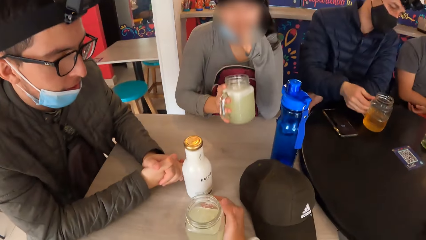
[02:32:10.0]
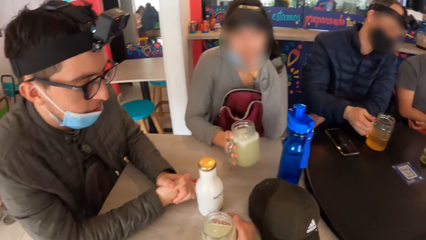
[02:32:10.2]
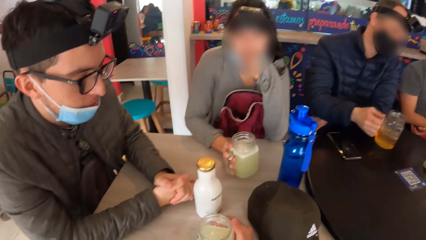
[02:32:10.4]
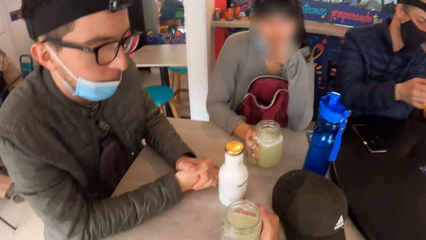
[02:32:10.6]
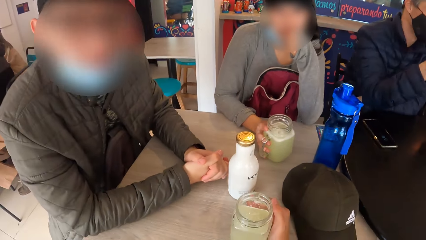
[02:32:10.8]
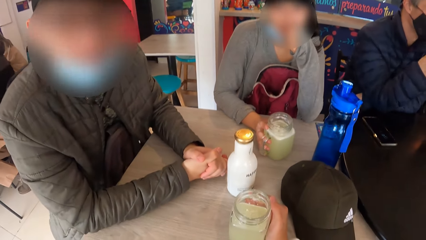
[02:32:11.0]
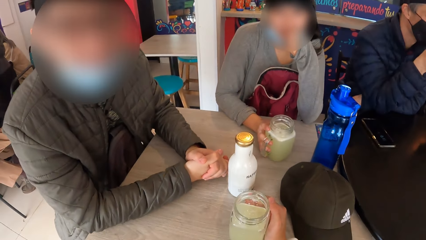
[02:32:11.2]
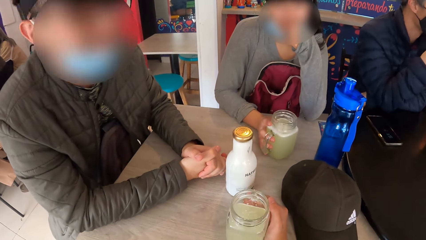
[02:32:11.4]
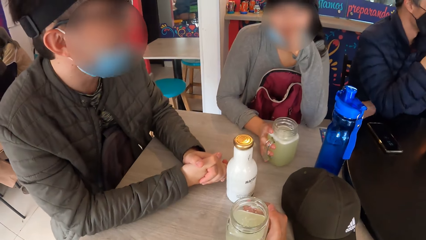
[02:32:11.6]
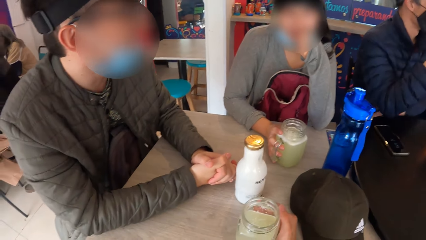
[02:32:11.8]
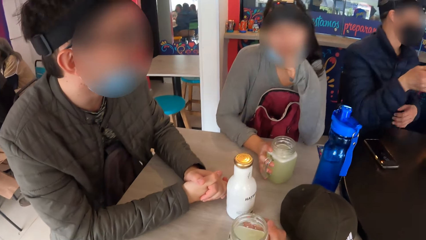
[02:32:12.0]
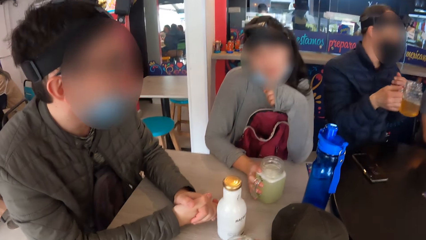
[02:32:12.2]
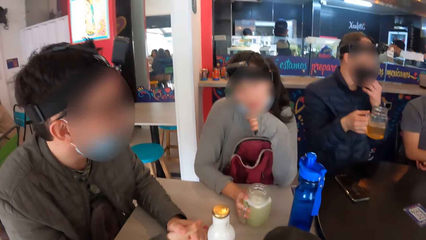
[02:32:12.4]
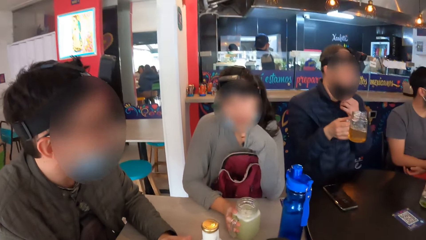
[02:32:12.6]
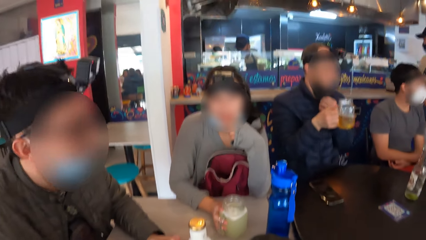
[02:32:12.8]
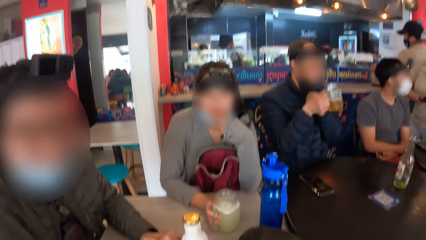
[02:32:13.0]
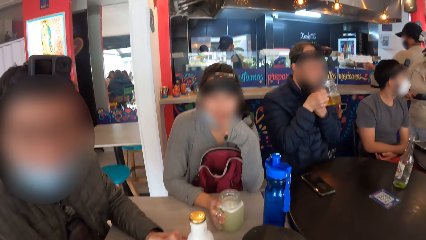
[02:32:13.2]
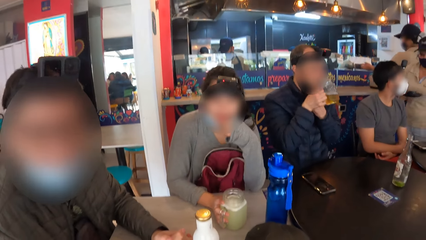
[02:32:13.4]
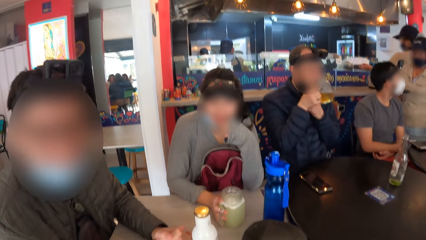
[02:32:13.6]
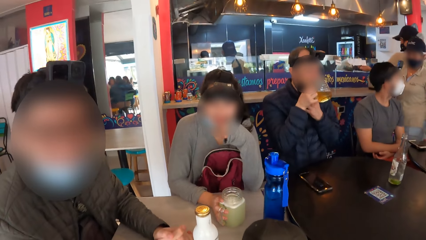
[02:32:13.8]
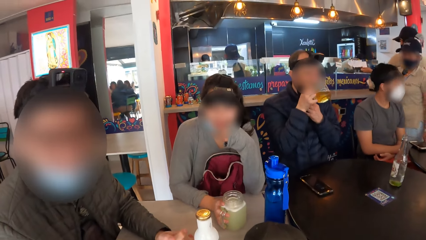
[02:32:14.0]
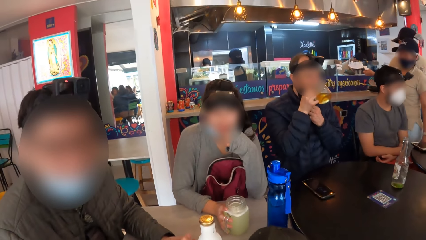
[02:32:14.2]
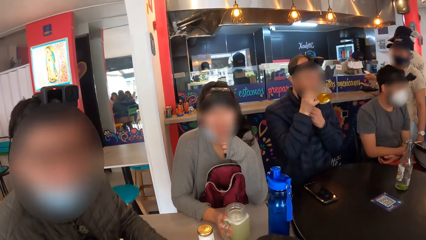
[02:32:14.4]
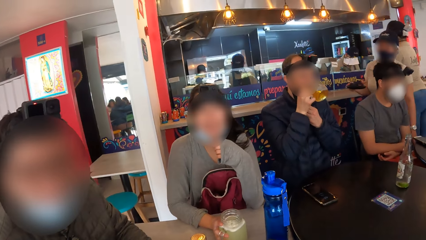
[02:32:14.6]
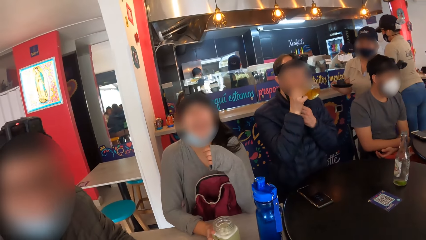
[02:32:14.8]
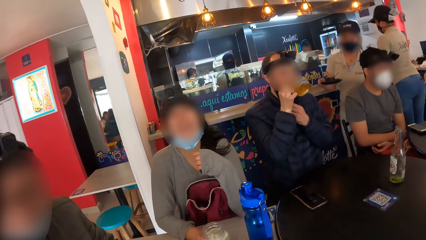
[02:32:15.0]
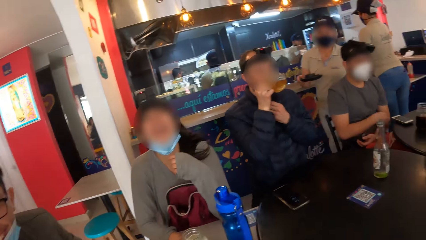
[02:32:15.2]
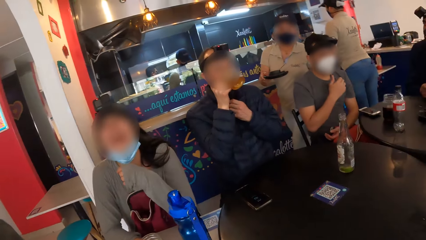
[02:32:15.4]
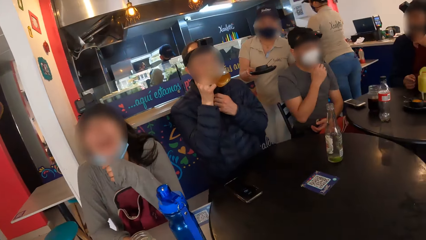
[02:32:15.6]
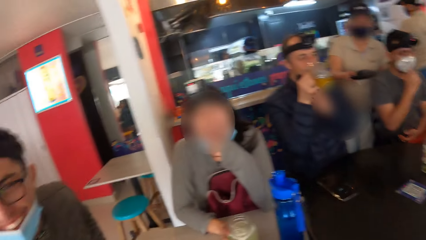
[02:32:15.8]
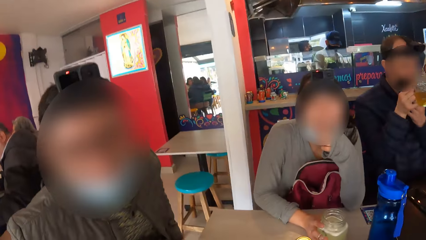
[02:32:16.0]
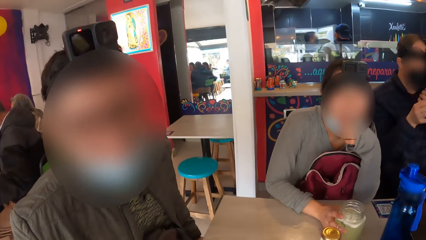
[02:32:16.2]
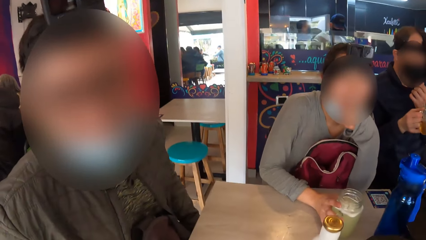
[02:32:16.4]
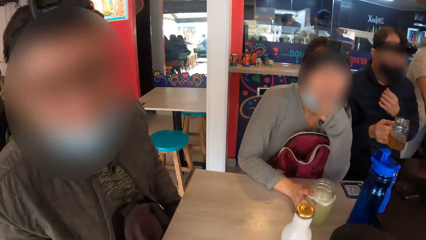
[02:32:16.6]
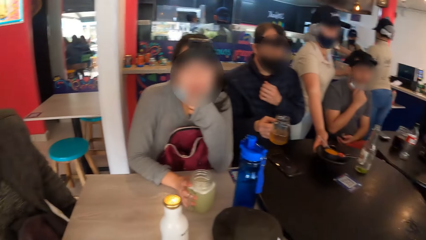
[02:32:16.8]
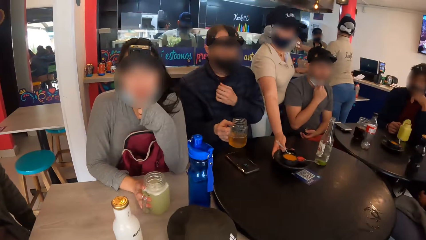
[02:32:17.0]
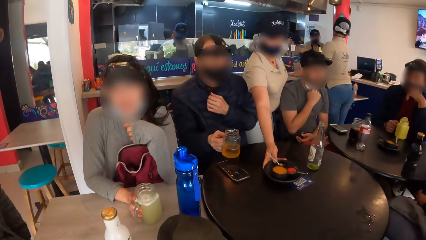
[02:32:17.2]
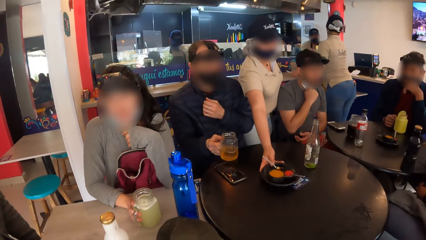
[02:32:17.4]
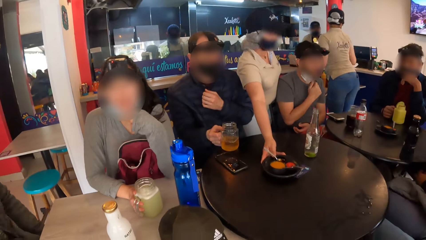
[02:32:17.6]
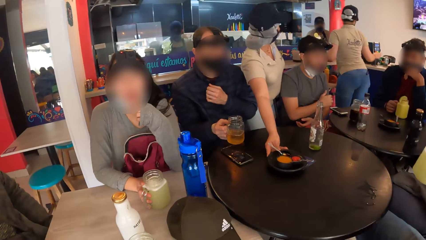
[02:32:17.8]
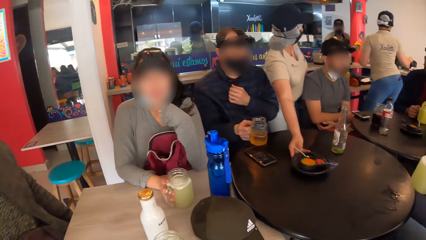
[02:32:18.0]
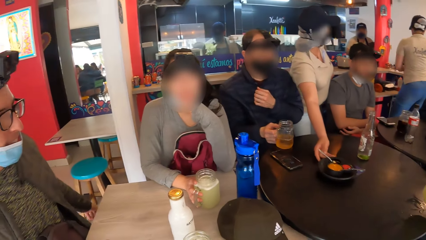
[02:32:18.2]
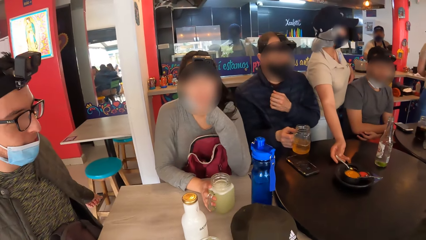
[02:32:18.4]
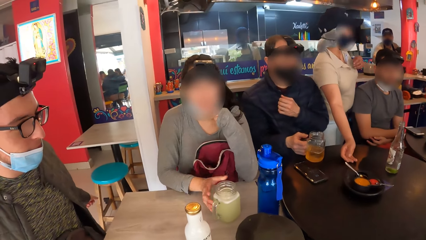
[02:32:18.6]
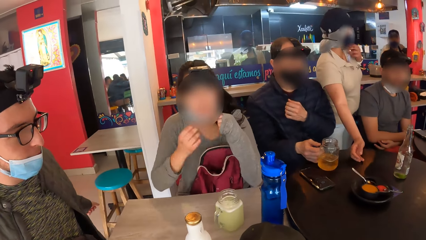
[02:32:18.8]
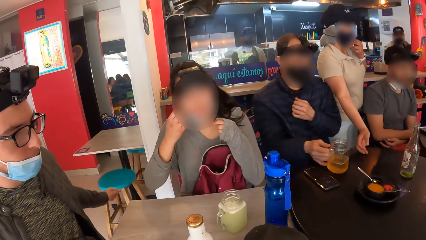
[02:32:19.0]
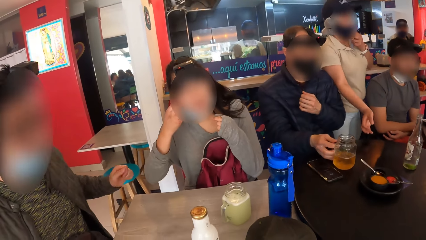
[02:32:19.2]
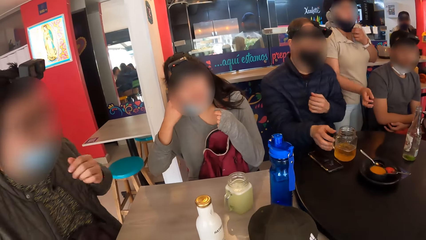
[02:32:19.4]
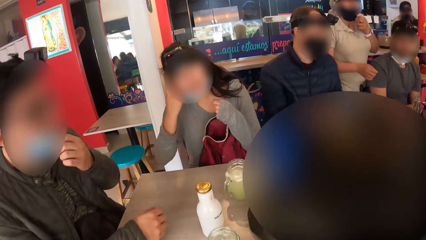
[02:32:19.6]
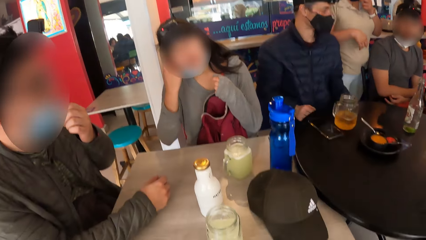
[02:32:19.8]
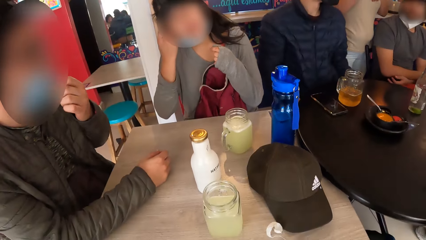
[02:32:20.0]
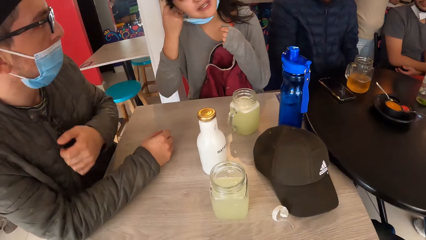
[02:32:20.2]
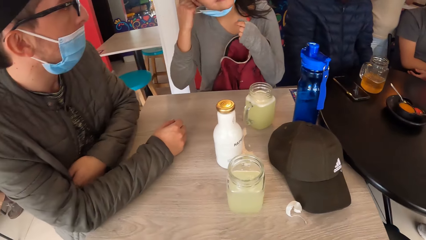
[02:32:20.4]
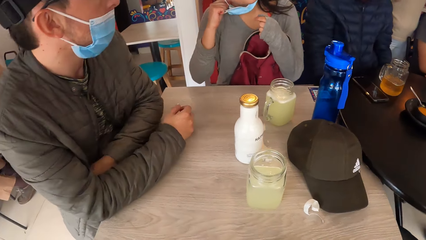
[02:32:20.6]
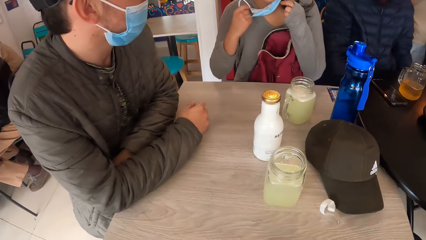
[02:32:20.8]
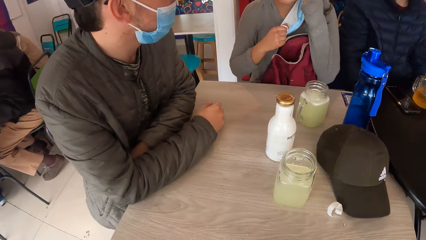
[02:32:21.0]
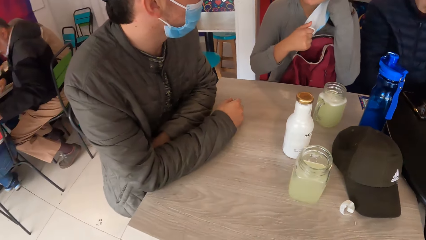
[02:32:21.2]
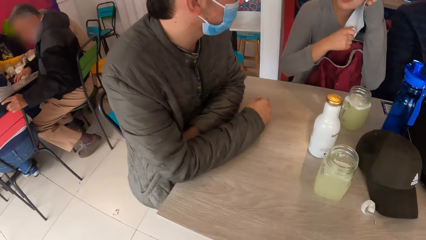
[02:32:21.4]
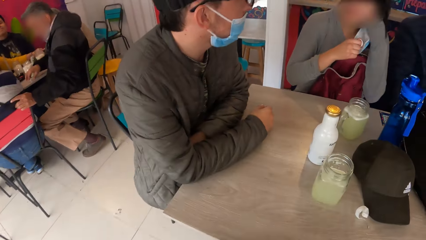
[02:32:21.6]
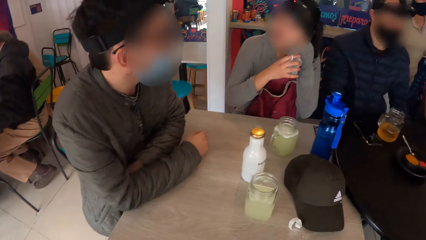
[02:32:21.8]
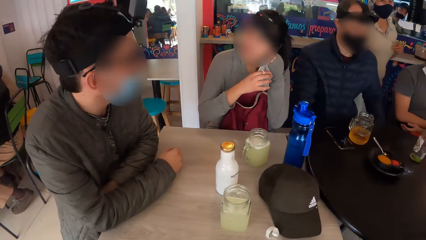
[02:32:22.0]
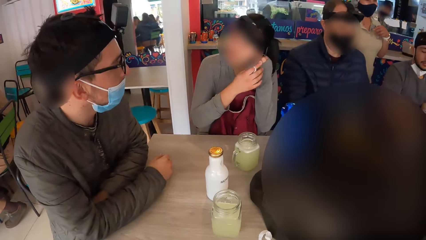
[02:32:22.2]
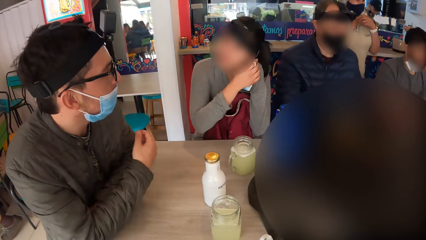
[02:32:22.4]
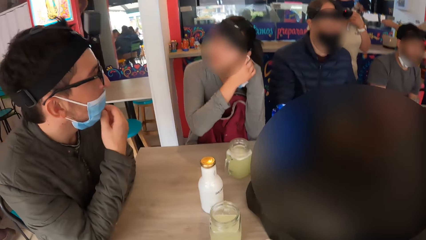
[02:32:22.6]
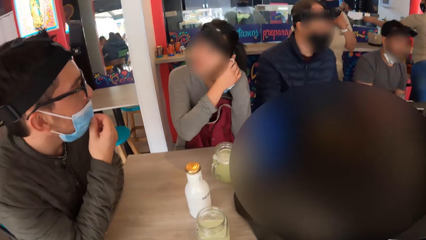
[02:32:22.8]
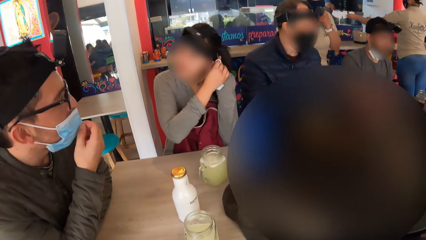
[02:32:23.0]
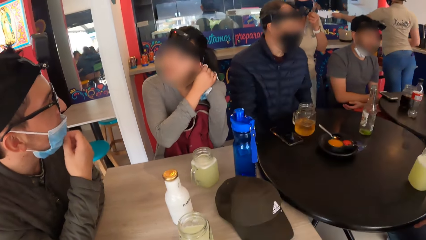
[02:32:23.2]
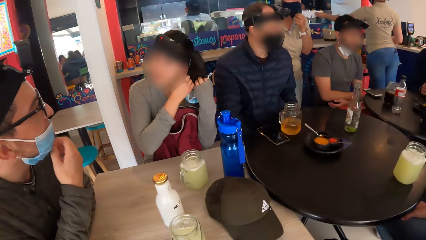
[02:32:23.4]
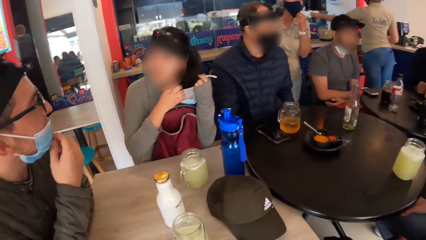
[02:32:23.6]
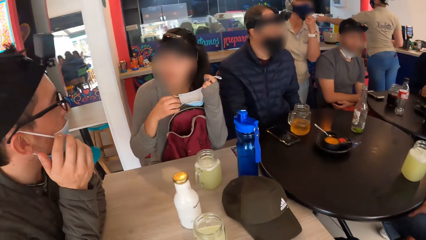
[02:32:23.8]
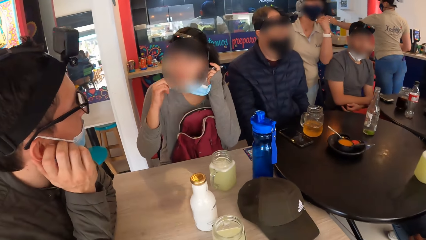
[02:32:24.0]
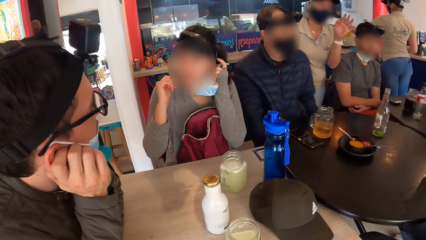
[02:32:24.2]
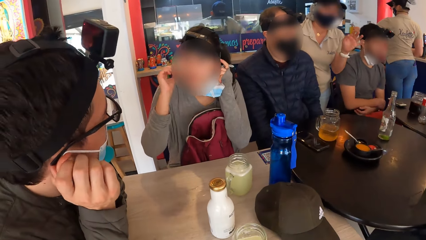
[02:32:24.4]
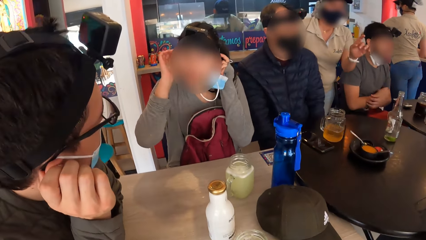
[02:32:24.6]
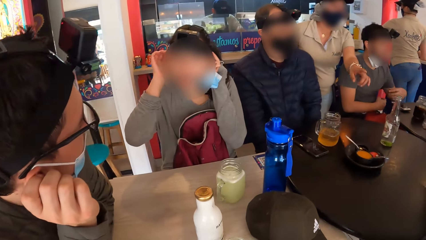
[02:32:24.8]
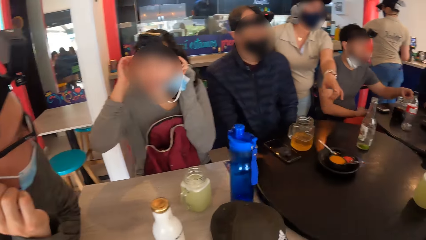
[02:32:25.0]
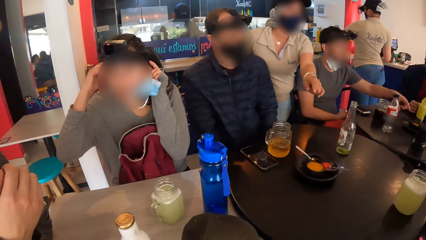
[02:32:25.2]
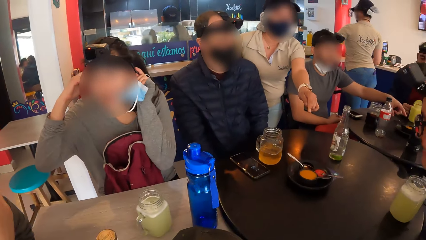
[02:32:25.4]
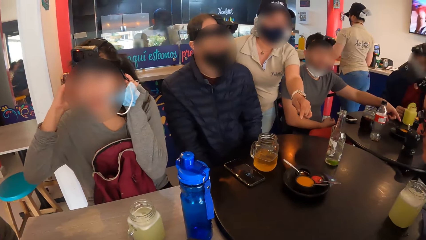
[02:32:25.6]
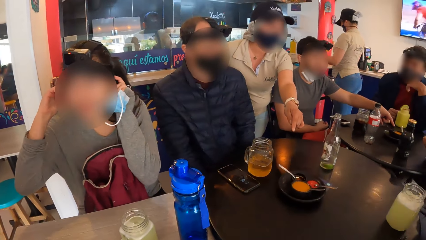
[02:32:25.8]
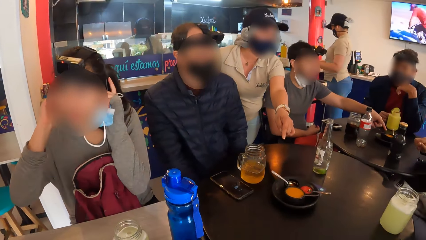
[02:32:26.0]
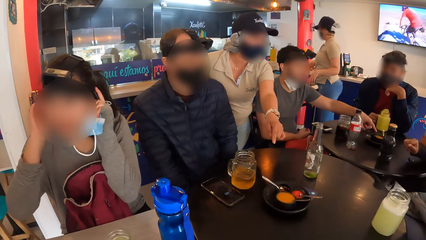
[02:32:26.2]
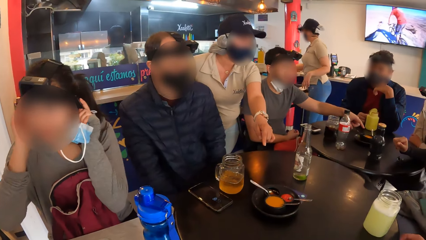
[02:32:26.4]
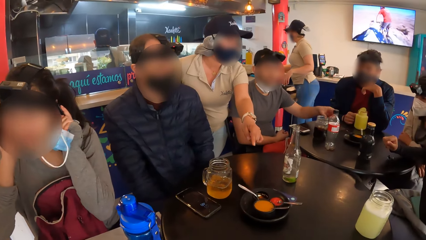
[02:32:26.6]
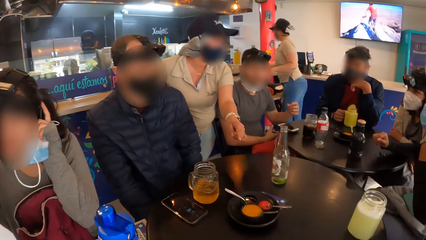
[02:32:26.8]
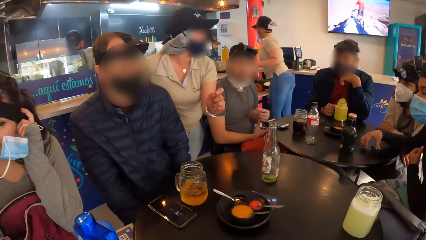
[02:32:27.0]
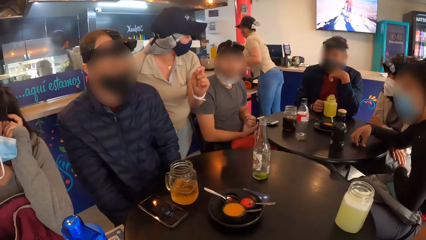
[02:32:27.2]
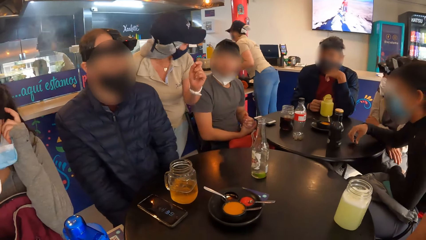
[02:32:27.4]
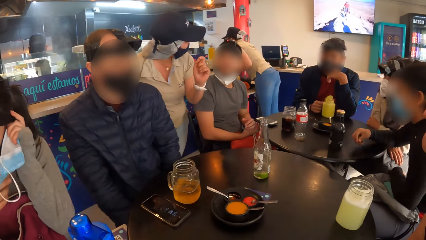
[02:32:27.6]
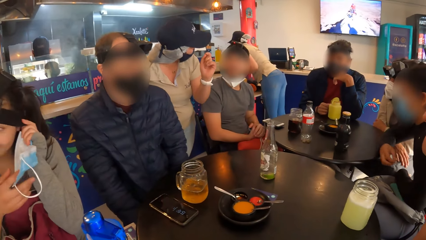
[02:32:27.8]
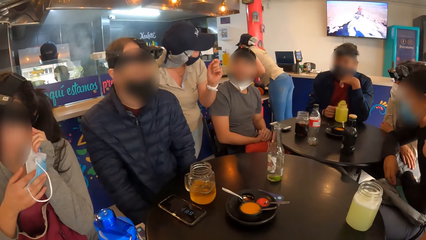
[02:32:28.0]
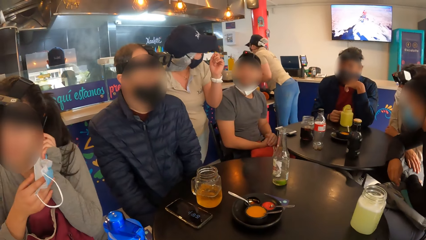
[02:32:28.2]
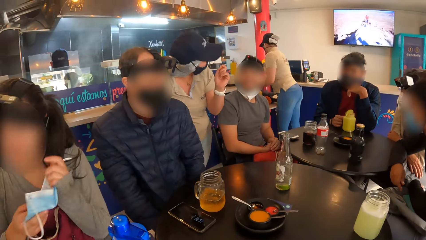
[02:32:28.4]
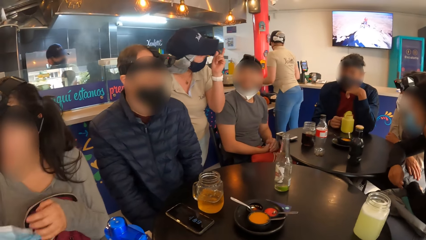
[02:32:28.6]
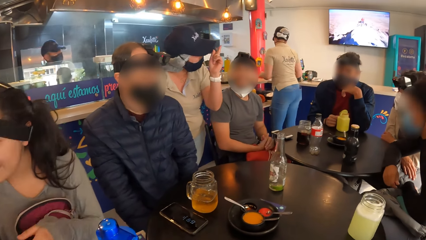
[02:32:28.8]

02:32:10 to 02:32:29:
A woman drops the cup on the table with her right hand. A man lifts the cup from the table with his right hand. The camera wearer interacts with another man and the woman. The first man drinks from the cup in his right hand. The camera wearer looks around the room. A waiter drops a plate on the table with her right hand. The first man drops the cup on the table with his right hand and moves the cup on the table with his right hand. The woman fixes her mask. The woman removes the nose mask on her face with her right hand. The woman removes the nose mask on her face with her left hand. The camera wearer looks around the room. The woman fixes her mask. The waiter interacts with the group of people. The waiter points at the table.
